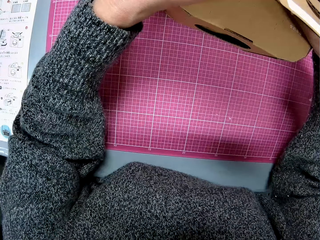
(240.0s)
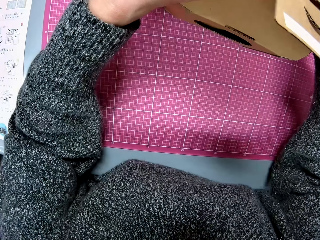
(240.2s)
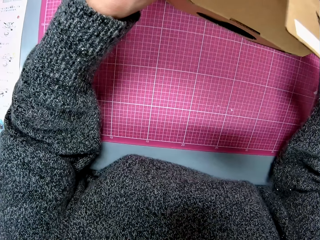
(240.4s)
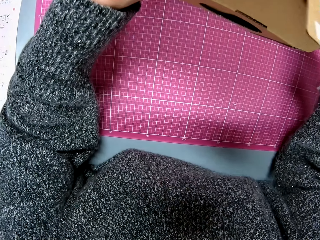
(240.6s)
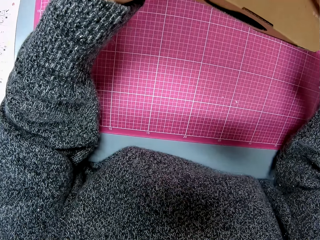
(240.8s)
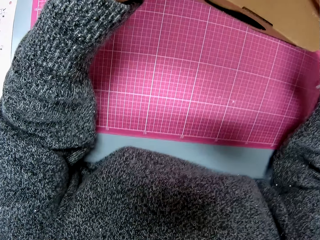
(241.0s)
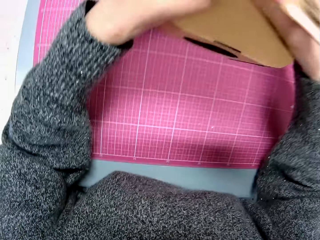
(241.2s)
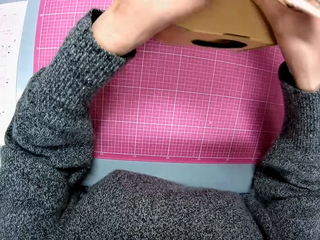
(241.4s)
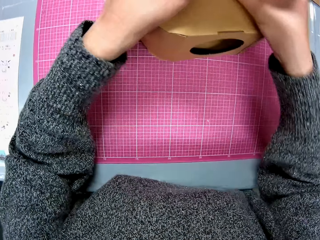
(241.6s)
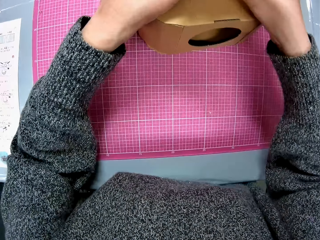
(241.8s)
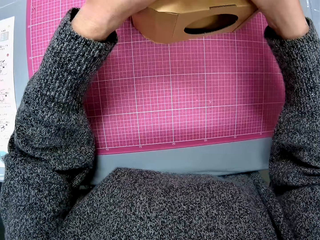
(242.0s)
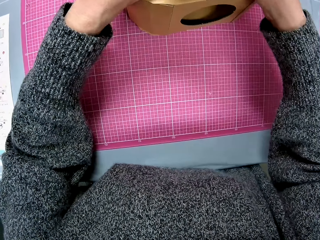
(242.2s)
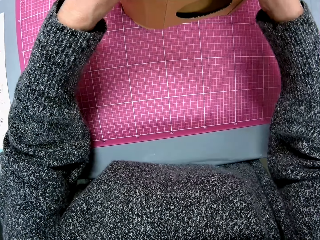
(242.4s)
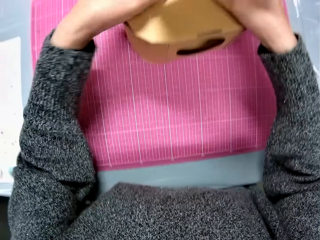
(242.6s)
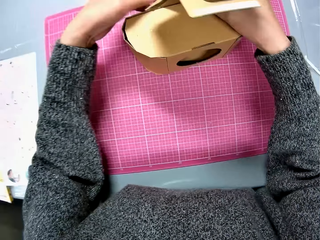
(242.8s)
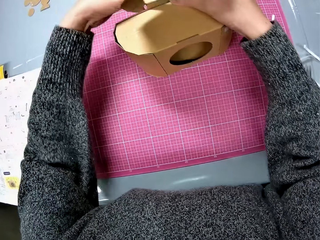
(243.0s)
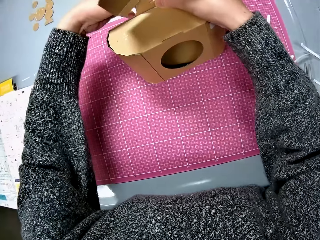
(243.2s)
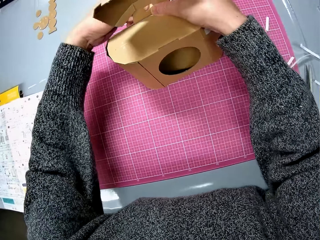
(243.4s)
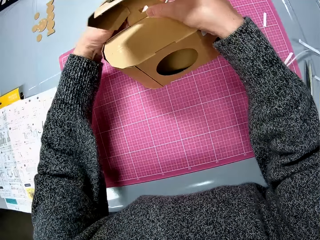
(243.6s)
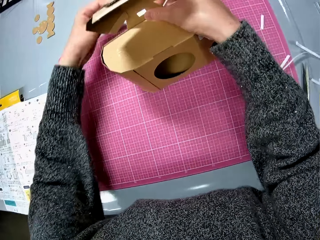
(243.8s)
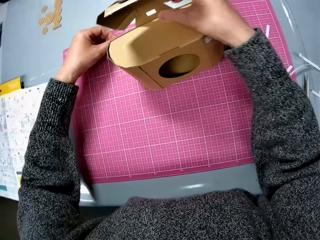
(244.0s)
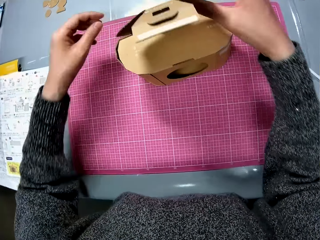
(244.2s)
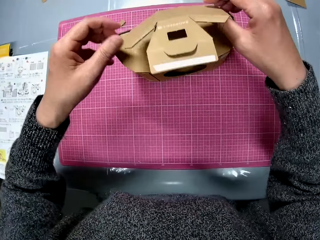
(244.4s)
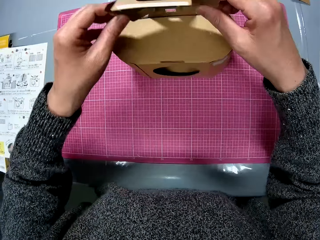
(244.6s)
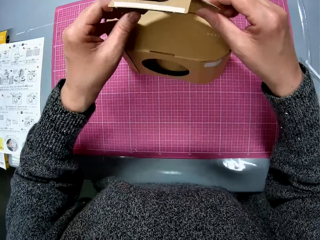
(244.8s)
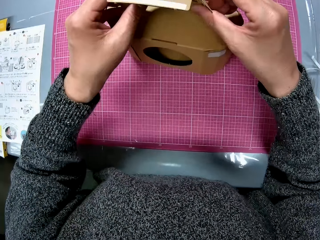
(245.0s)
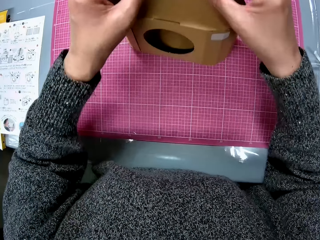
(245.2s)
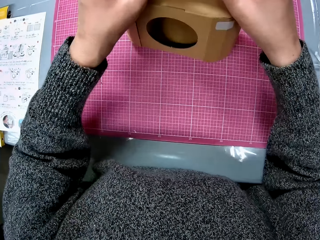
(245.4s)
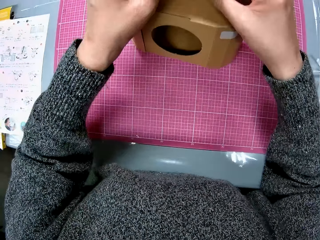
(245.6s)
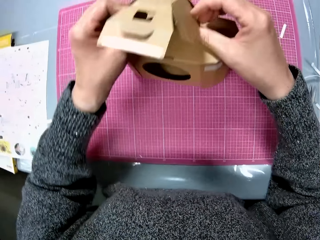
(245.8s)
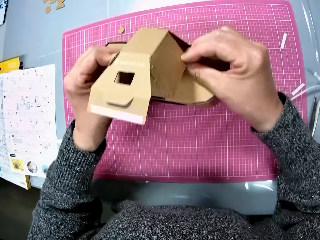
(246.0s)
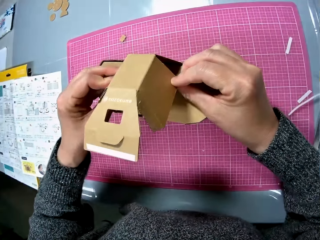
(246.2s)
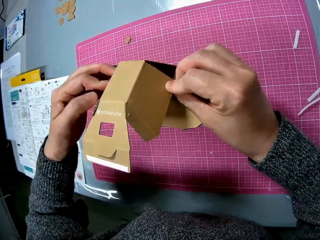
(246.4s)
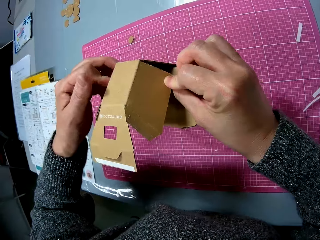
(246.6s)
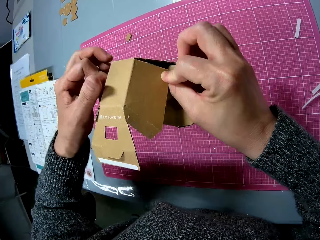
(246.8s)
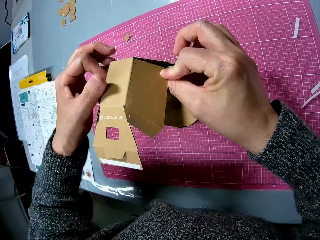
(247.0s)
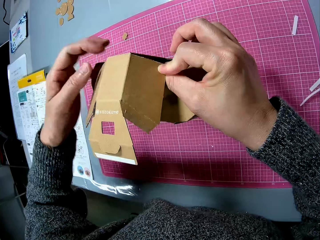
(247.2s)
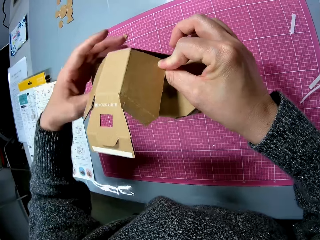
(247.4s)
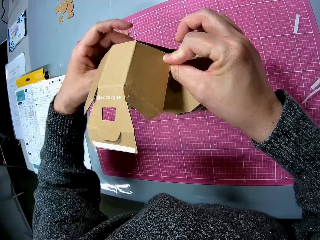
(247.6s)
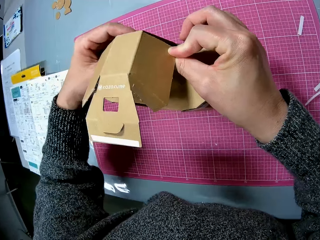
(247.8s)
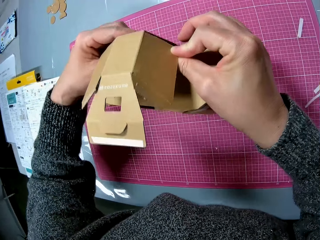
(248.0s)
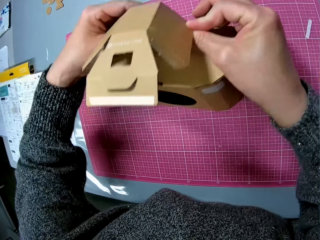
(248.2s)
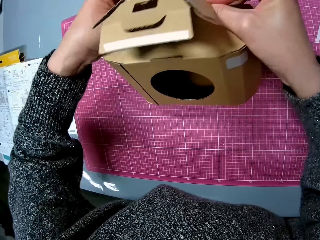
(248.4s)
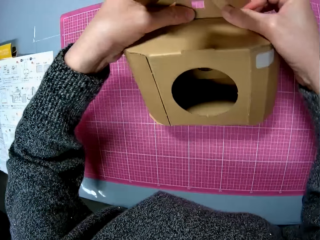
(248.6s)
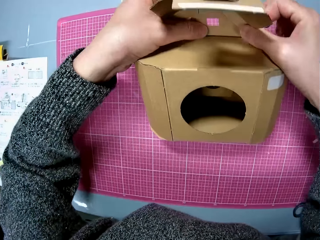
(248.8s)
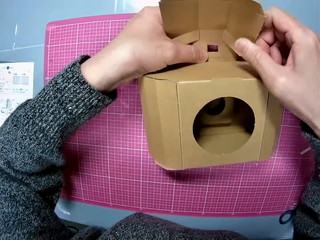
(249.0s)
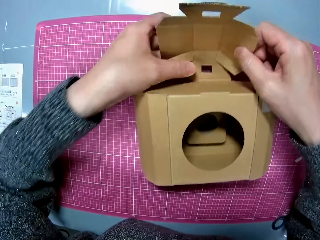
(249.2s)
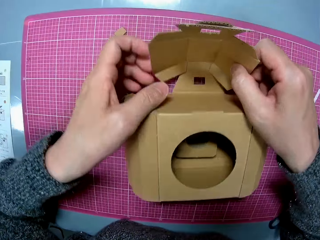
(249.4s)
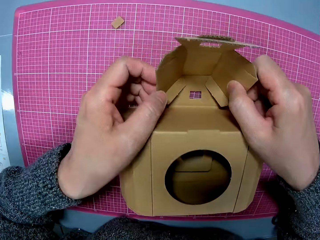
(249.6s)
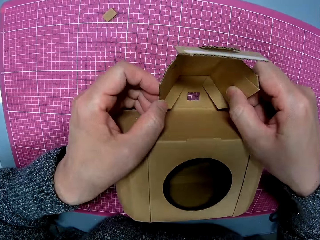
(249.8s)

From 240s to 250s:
The camera wearer removes cardboard pieces from the cardboard. They place the cardboard pieces on the cutting sheet. They fold the cardboard.

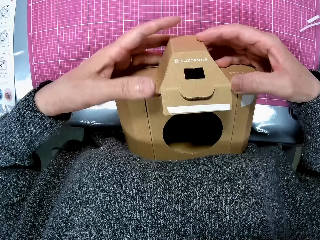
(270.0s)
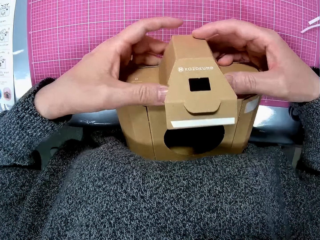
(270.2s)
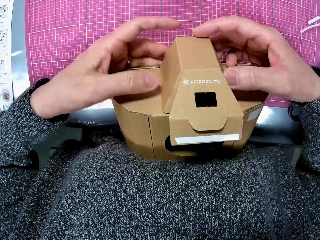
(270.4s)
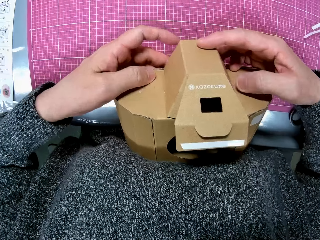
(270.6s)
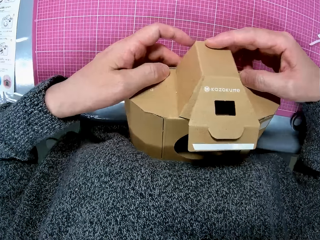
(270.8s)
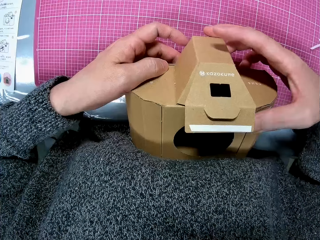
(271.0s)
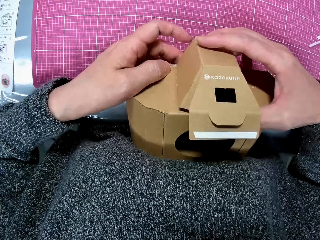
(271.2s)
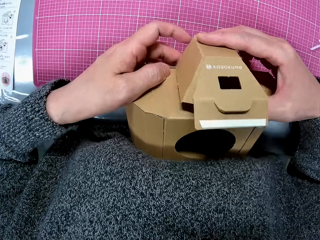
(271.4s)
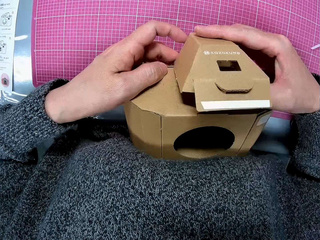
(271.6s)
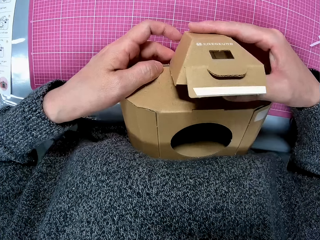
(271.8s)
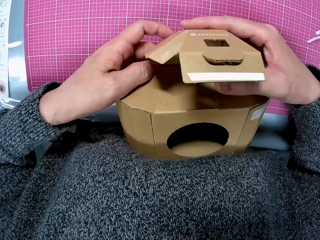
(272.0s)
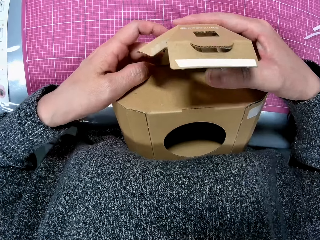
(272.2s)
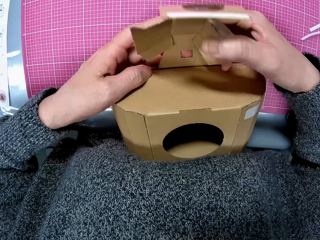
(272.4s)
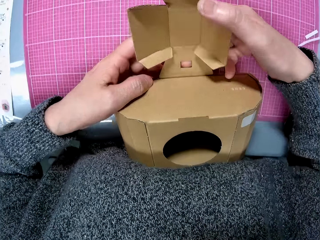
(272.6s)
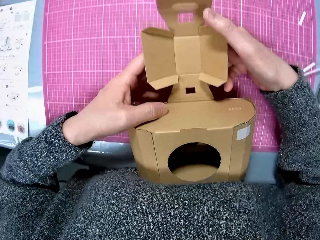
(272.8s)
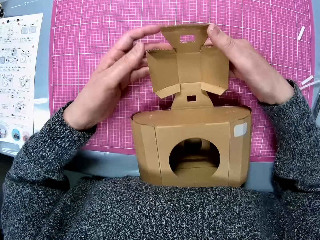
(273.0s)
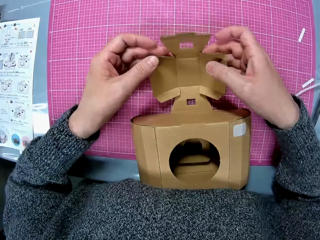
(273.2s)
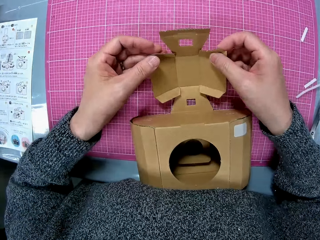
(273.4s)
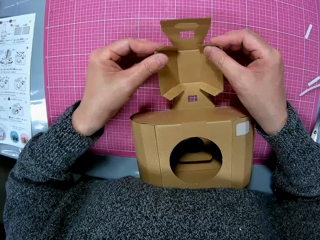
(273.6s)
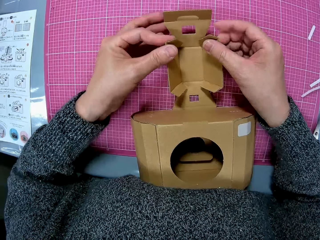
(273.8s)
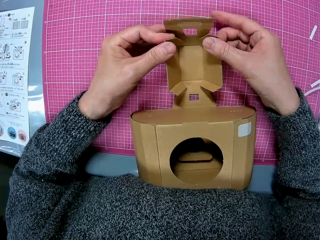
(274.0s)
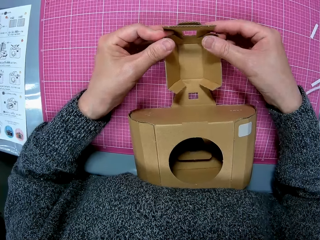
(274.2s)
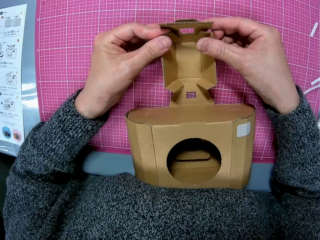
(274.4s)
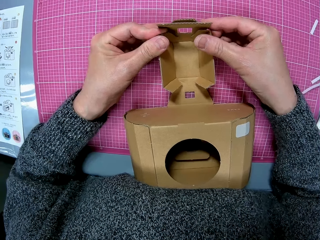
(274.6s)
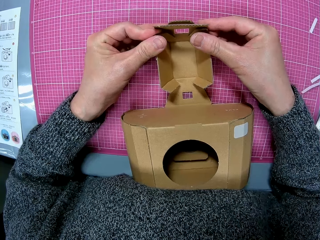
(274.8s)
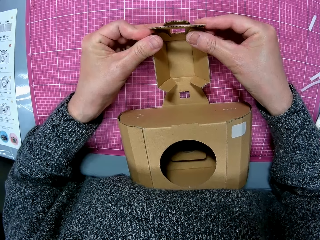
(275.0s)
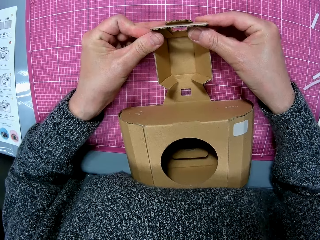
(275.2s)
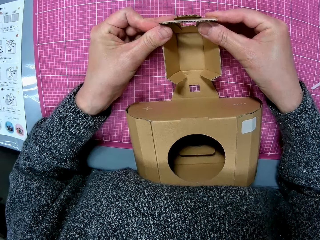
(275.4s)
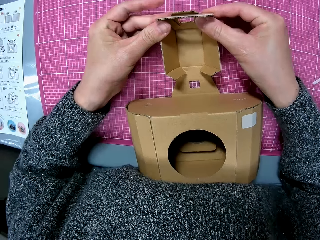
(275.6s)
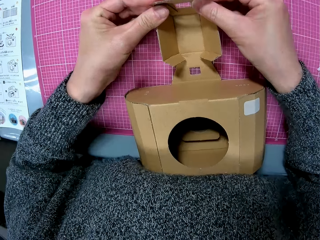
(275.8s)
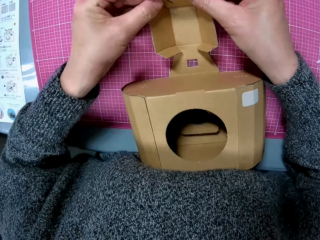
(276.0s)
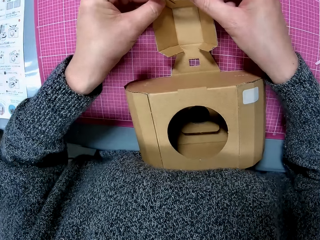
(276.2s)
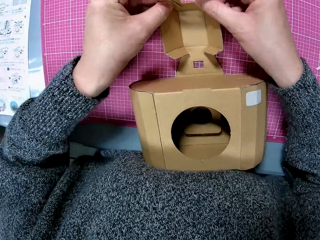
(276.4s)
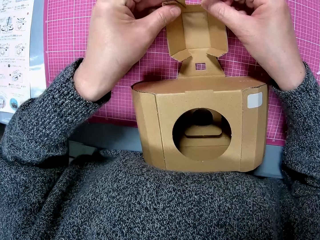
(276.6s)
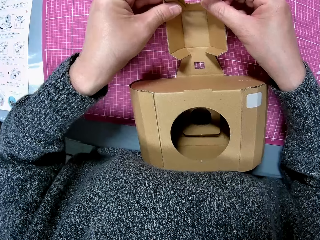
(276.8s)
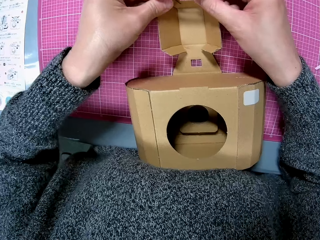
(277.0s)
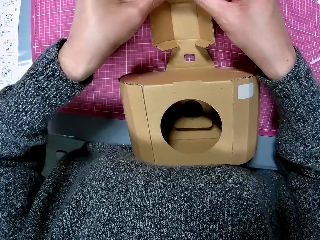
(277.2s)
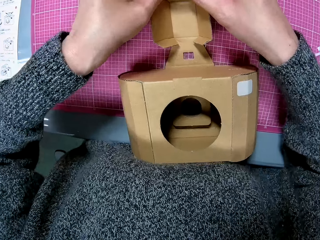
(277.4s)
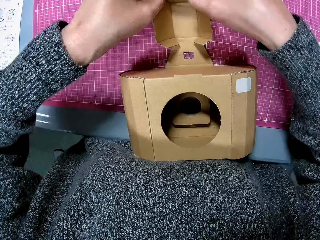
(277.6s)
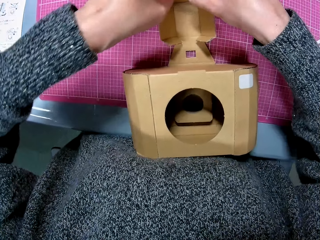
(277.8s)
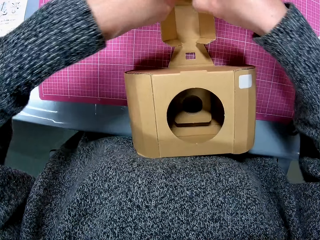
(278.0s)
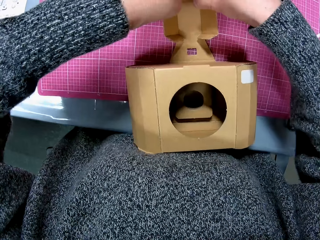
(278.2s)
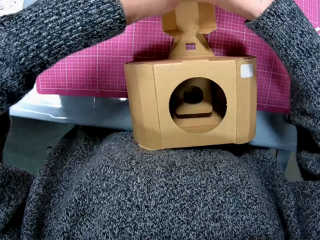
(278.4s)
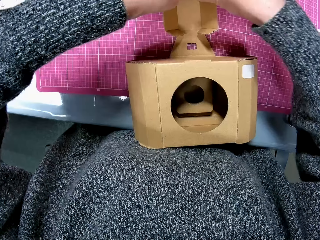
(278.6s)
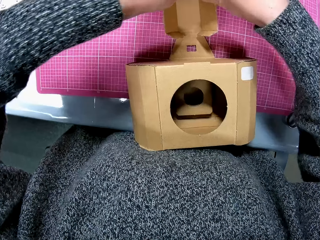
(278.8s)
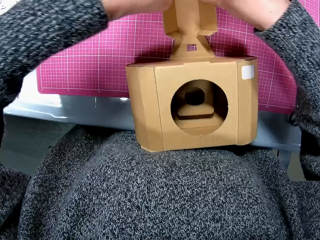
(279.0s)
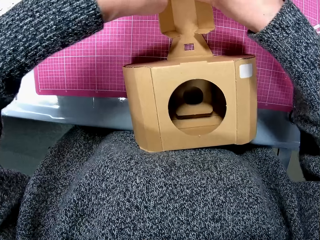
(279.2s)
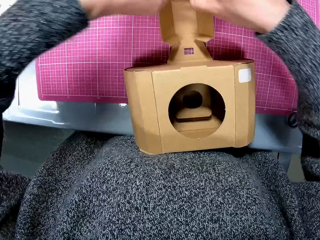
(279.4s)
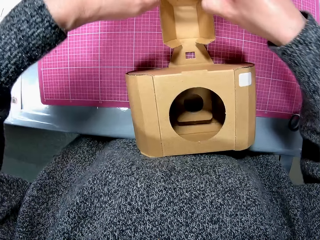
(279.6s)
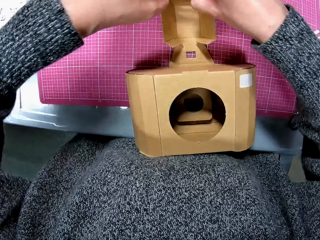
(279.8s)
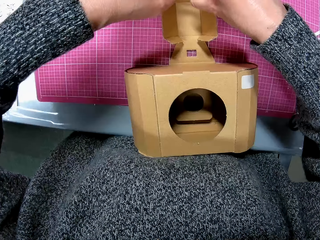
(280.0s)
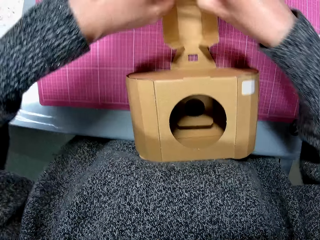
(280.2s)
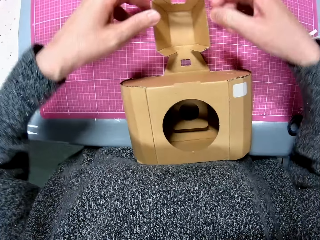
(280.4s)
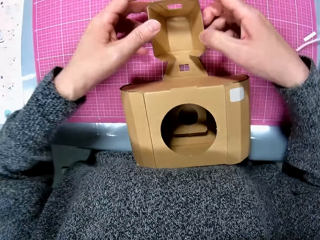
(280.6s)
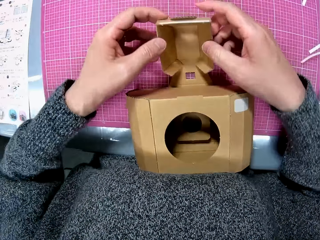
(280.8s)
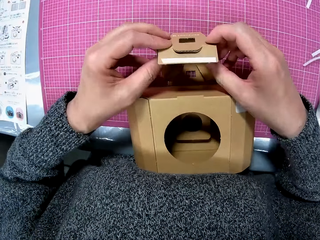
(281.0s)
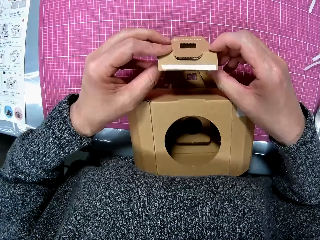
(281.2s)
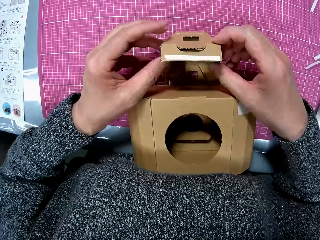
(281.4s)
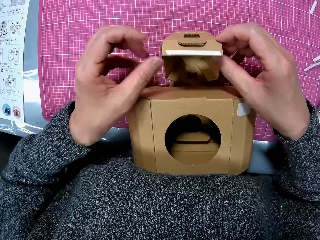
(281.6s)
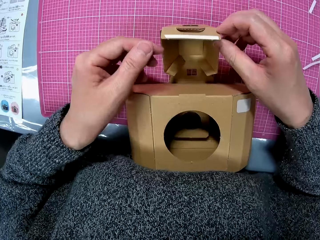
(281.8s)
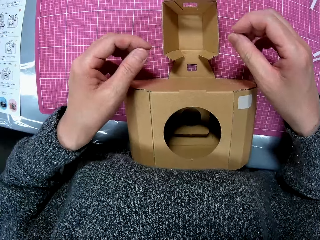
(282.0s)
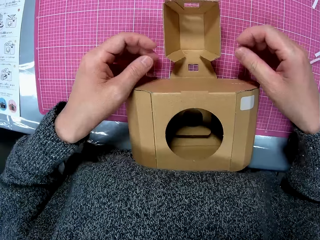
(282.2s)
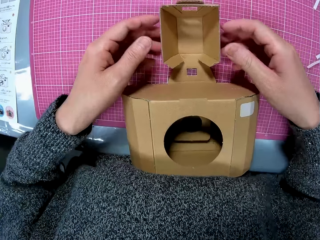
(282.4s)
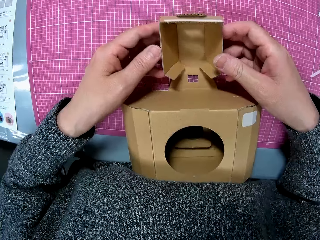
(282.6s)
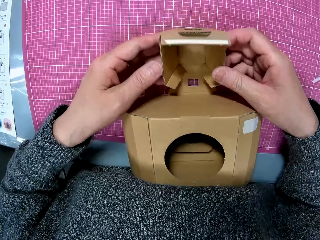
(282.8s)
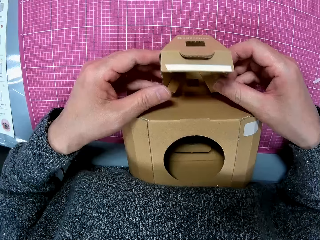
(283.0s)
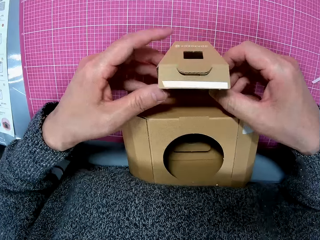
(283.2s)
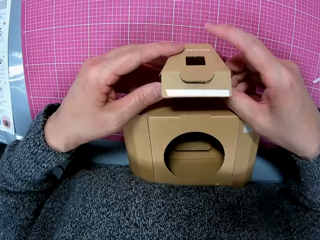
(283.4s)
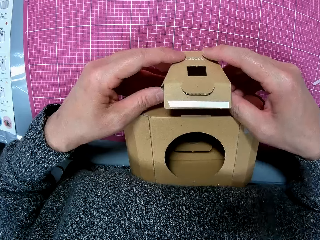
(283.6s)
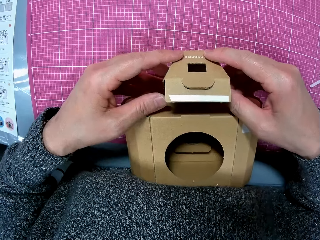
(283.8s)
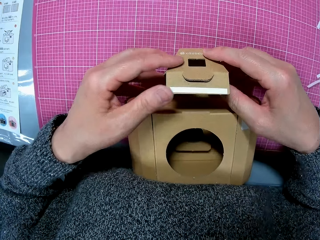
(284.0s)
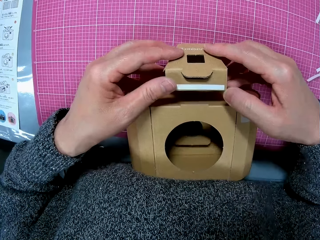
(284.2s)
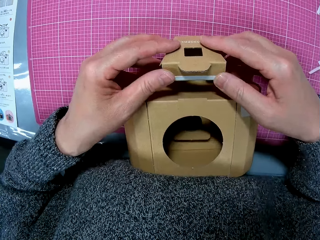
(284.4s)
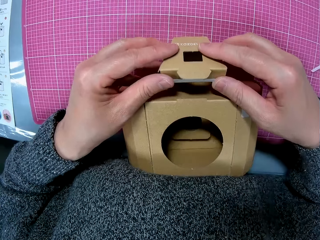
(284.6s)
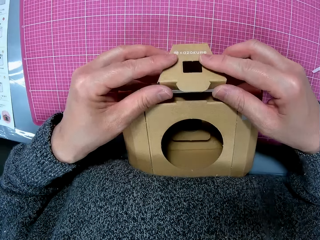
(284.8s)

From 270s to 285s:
The camera wearer unfolds the cardboard. They fold the cardboard.
